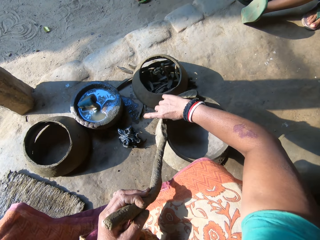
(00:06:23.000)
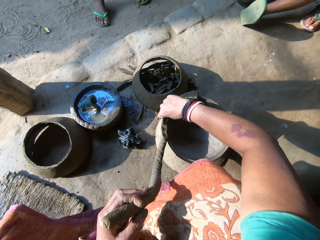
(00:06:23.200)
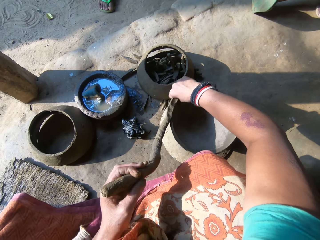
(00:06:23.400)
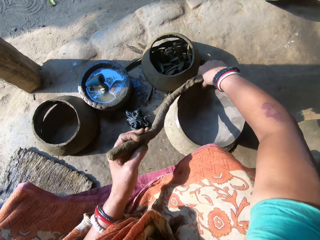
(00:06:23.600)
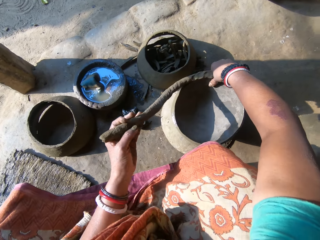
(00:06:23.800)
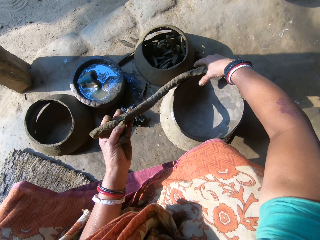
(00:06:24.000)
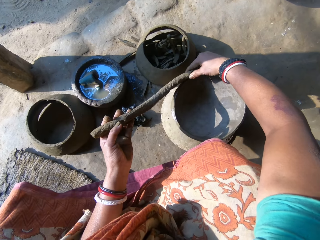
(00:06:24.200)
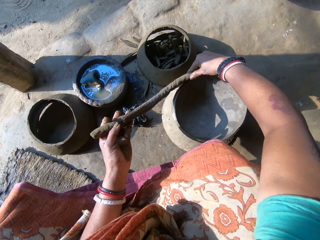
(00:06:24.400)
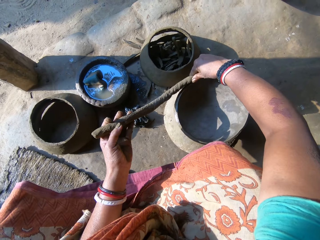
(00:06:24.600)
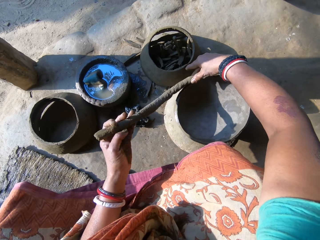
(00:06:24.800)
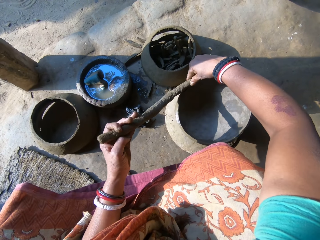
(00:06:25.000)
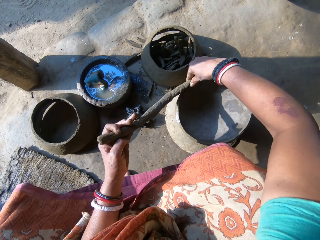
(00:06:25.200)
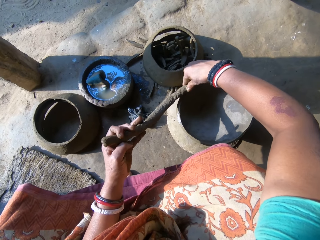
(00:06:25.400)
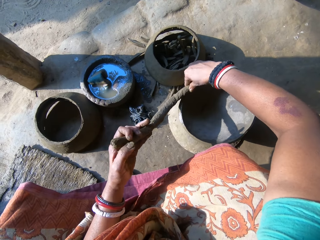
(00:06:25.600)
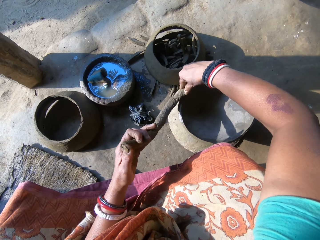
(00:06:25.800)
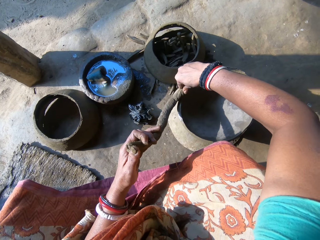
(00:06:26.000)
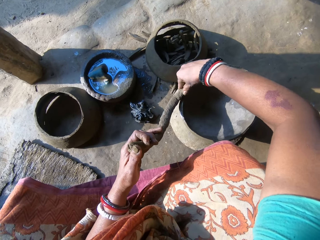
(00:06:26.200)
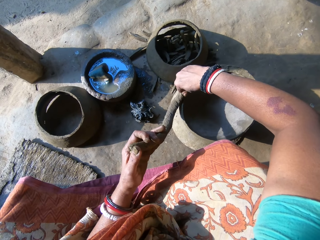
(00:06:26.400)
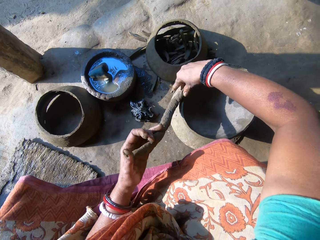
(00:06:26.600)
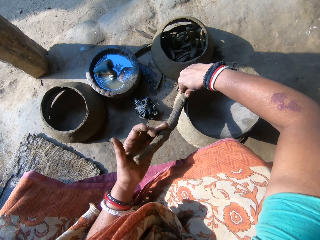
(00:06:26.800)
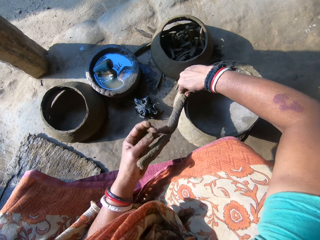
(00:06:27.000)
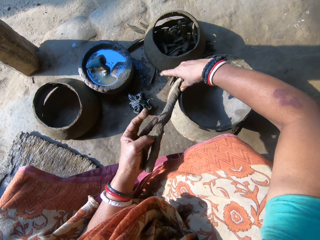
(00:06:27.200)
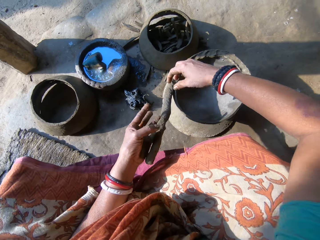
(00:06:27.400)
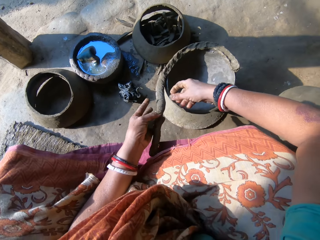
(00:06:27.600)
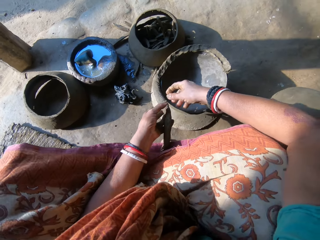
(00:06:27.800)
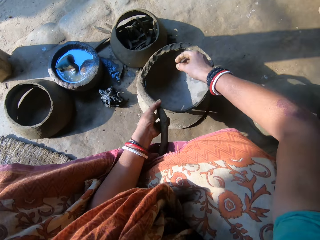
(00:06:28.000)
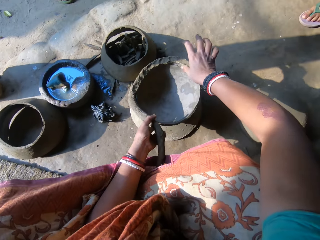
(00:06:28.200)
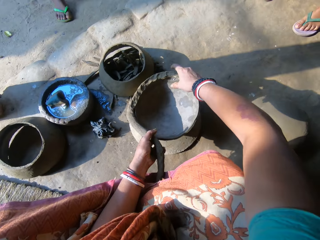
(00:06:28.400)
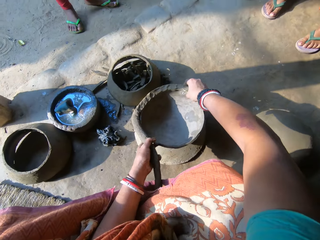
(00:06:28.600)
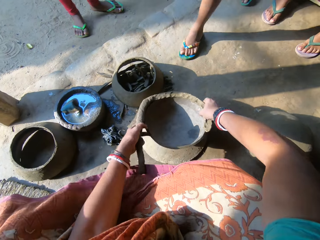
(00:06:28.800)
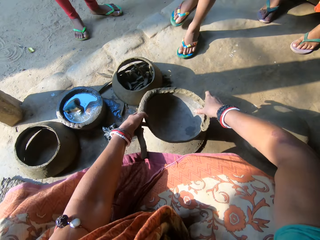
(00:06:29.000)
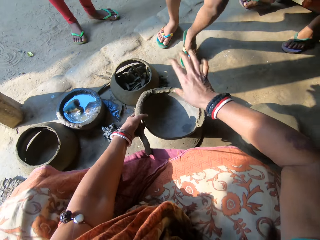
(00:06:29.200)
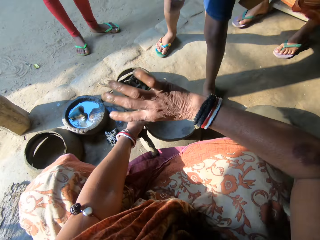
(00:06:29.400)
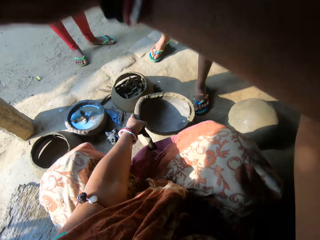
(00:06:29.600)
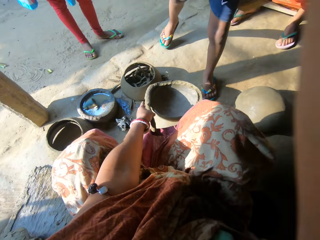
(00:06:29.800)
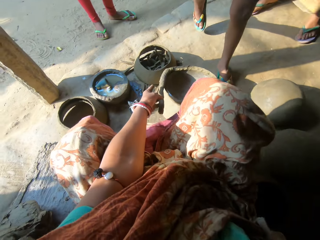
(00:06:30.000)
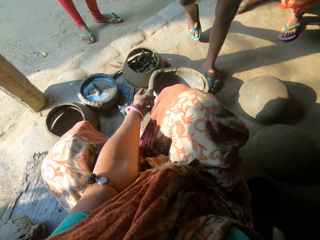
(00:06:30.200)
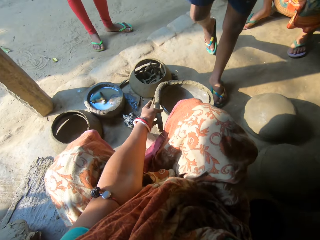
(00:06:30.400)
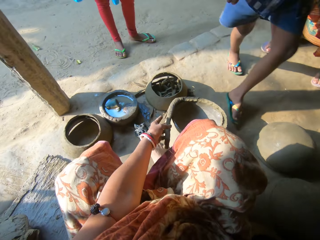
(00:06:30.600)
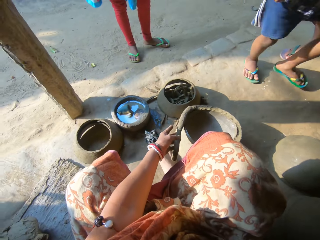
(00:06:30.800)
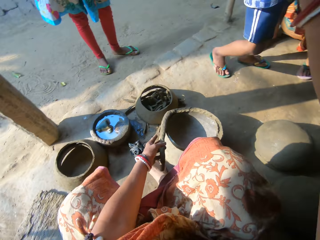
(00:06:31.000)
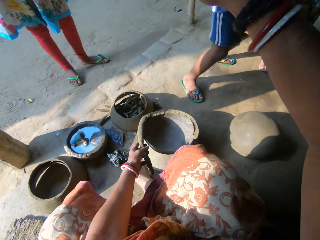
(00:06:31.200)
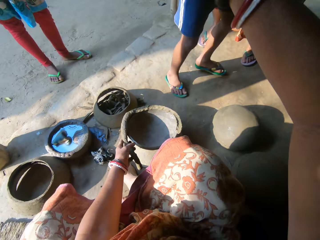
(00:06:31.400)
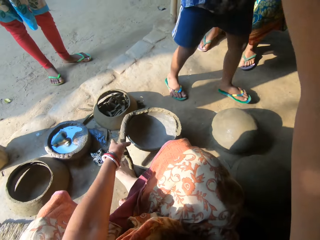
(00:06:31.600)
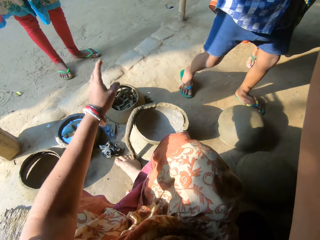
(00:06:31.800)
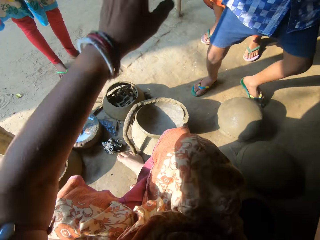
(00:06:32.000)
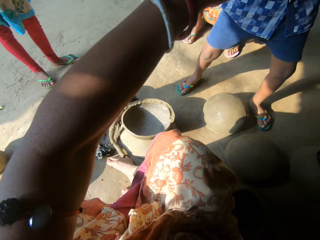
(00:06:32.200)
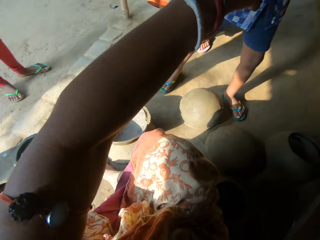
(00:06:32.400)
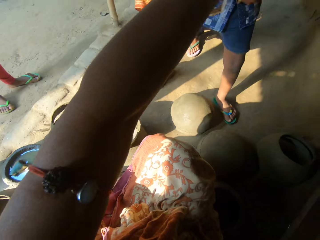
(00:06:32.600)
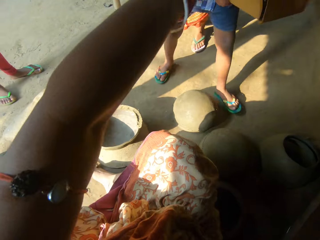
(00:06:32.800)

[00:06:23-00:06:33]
The camera wearer rotates the piece of clay pot. A person walks towards the camera wearer. The camera wearer sticks the clay in the piece of clay pot. They move the clay and rotate the piece of clay pot. The person stands near the camera wearer. A boy walks towards the camera wearer. The camera wearer lifts the right hand and interacts with the boy. The boy holds a carton.

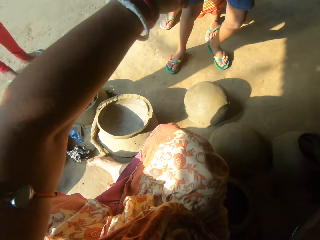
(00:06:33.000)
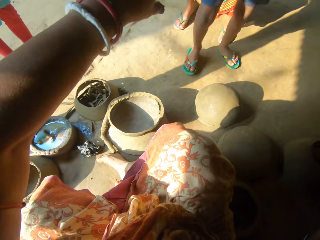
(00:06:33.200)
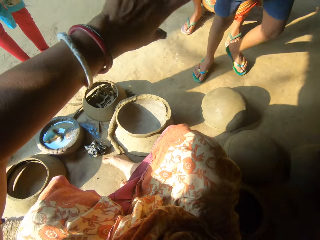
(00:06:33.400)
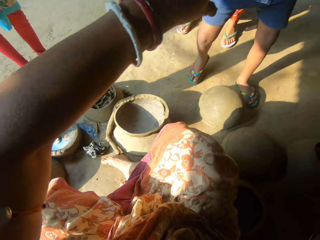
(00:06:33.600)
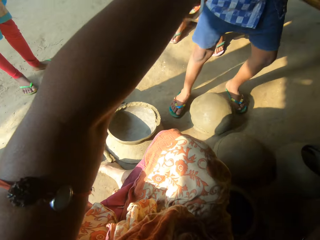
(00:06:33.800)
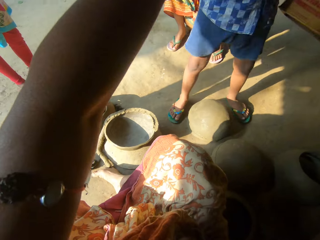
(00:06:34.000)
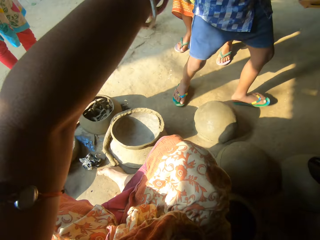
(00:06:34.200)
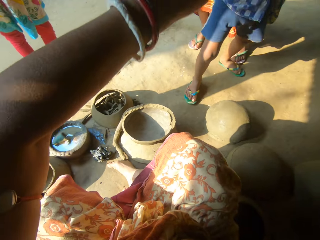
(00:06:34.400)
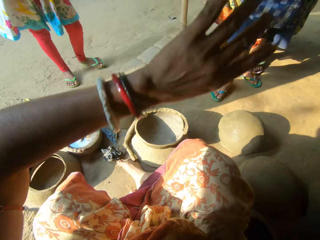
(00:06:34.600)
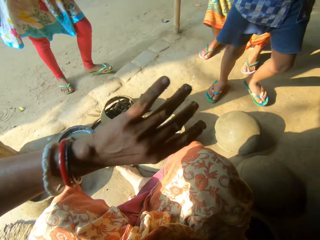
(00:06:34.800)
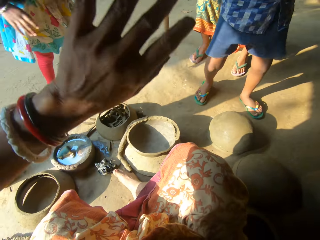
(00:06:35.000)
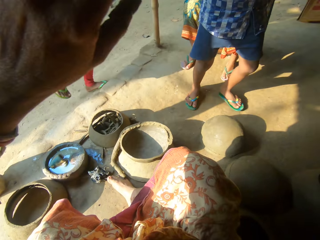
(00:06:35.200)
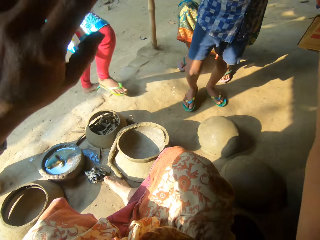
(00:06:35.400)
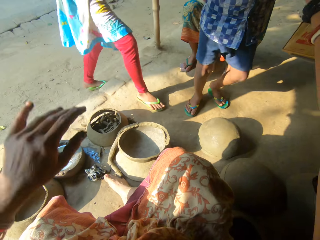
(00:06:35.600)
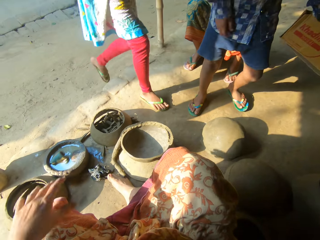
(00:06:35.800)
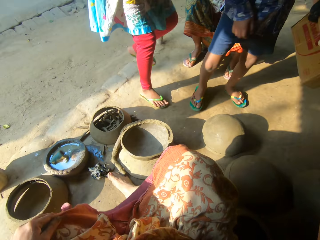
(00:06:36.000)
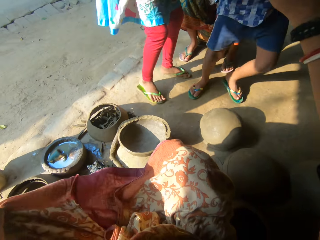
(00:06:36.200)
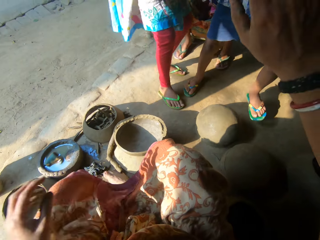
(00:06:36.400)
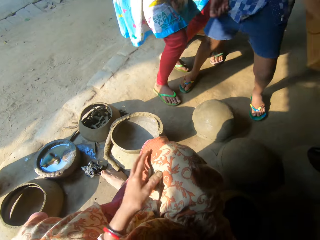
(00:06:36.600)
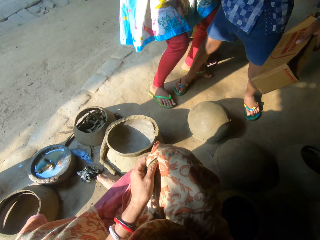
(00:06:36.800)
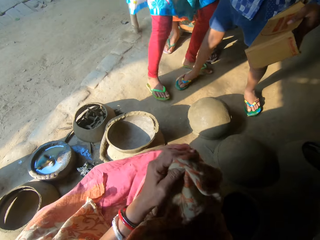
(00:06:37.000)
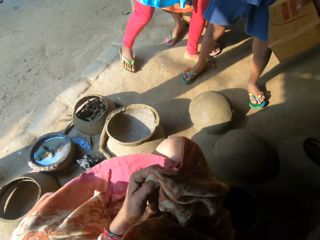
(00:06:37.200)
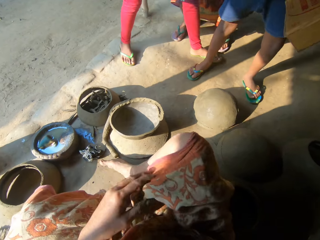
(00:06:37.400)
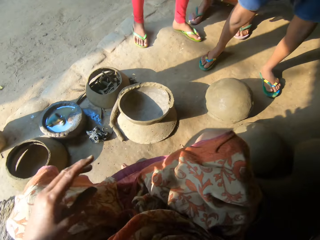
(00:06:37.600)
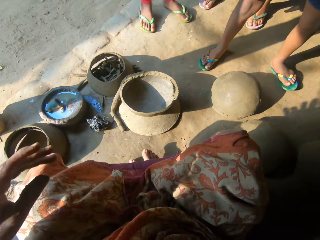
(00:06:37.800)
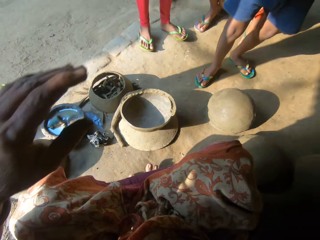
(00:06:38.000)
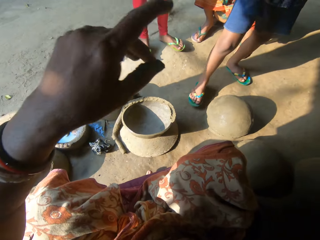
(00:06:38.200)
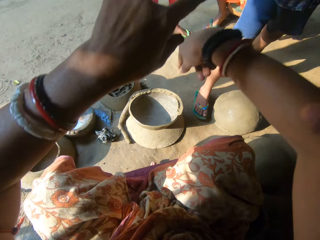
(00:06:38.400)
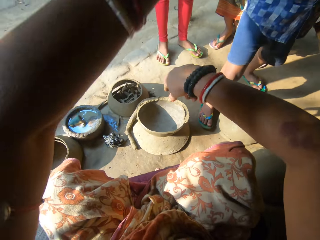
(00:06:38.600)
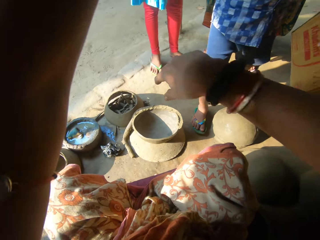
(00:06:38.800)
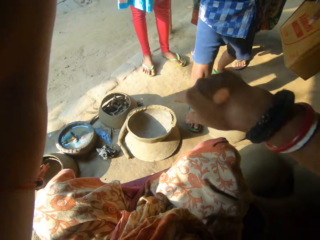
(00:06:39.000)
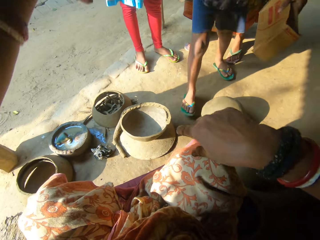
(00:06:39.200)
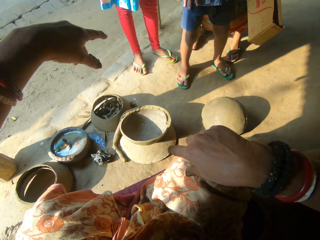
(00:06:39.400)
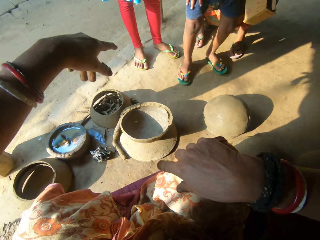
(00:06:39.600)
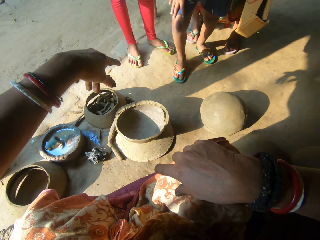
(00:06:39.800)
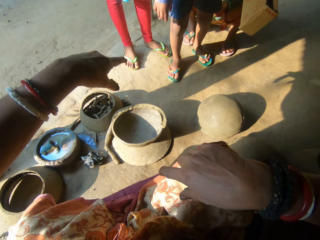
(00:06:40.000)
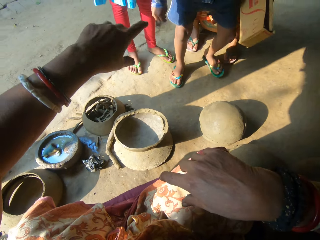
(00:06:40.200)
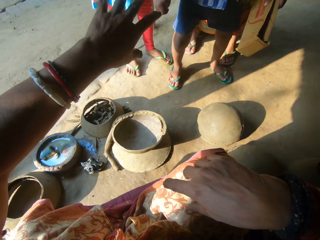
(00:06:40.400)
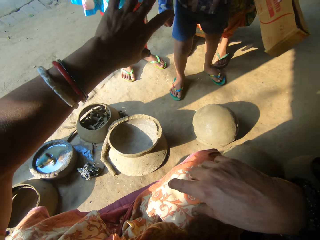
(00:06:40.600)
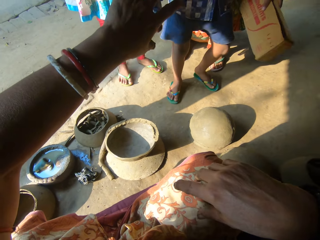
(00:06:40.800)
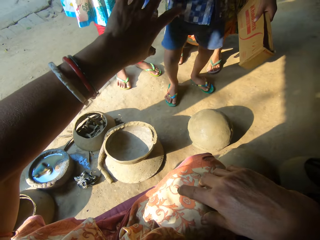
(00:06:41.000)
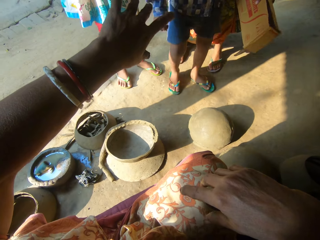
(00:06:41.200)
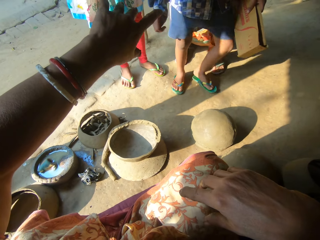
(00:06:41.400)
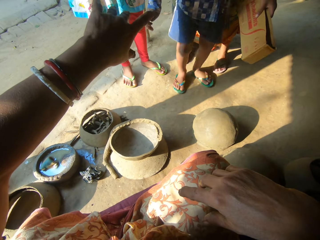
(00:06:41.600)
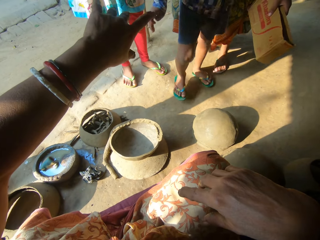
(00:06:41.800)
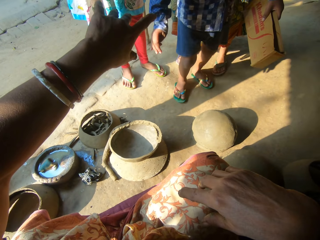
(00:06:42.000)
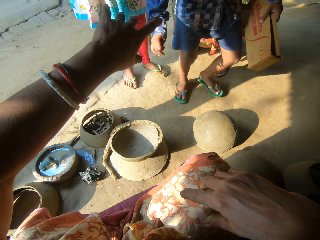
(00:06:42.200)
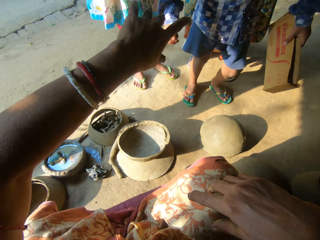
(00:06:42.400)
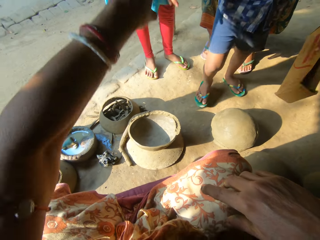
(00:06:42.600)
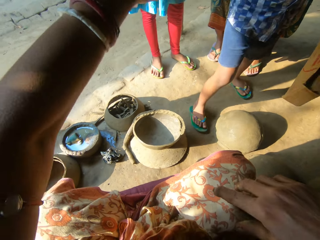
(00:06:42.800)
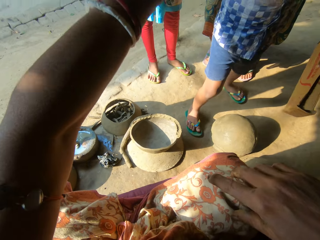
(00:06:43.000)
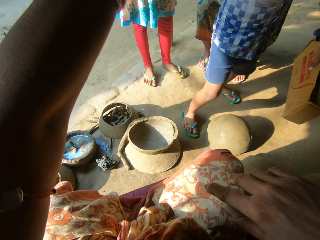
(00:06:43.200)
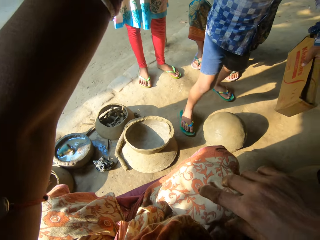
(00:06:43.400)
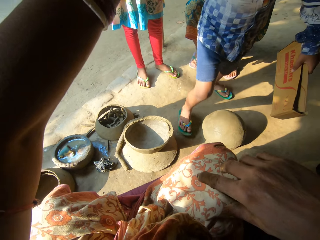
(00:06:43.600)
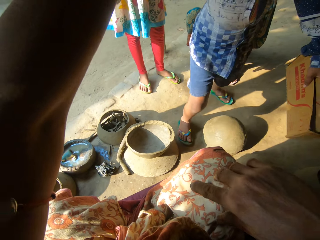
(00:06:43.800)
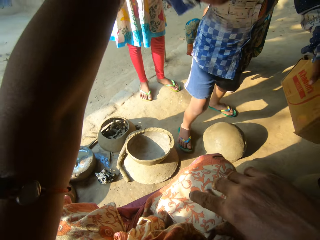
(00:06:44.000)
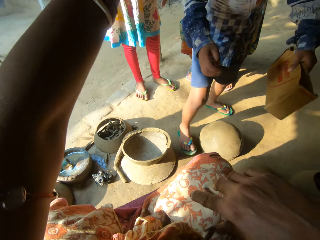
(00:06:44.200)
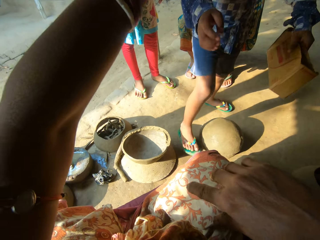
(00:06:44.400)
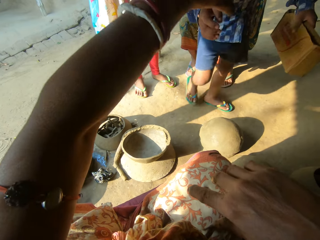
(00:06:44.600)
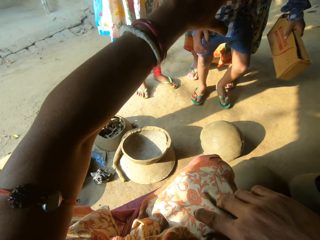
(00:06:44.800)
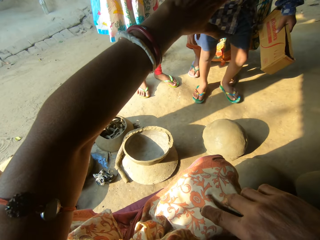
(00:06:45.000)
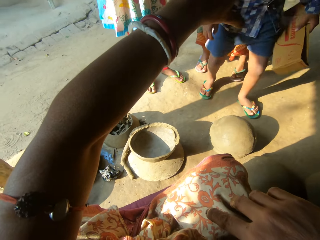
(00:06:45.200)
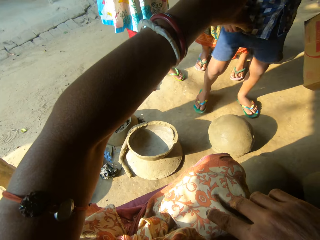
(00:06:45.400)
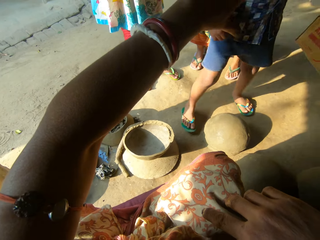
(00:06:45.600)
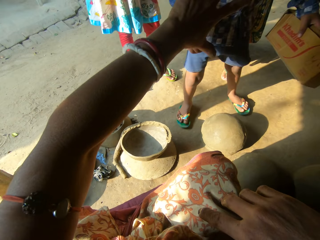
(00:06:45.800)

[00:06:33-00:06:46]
A person walks towards a boy. The person pulls the boy. The camera wearer points at the boy. She raises her hand. The boy raises his hand.
